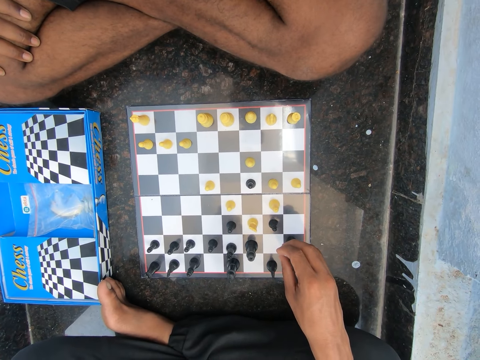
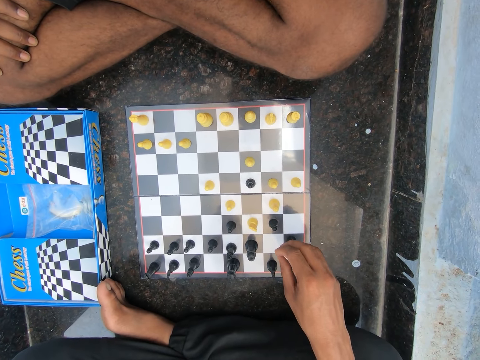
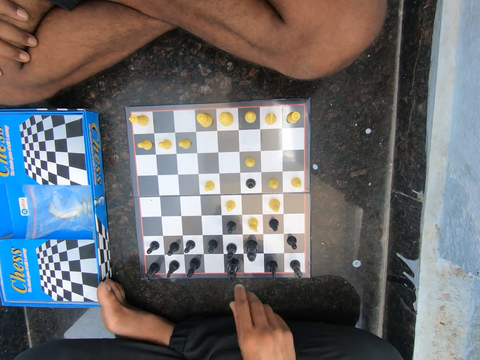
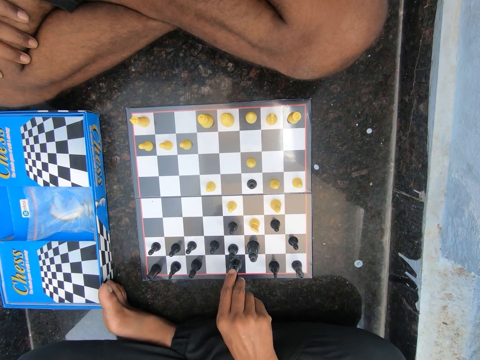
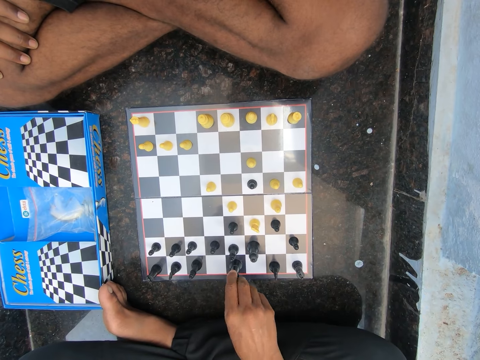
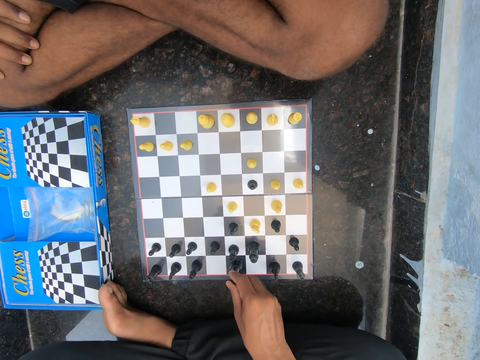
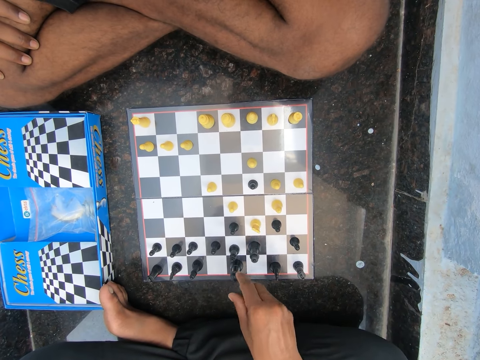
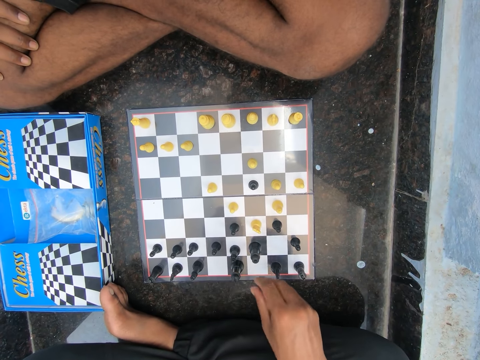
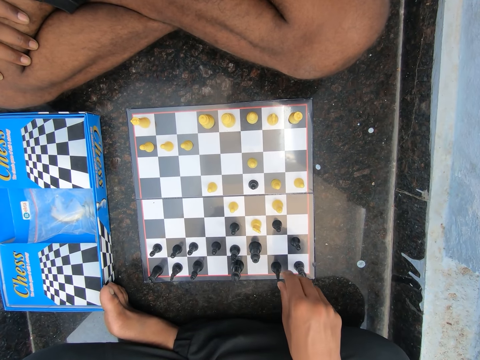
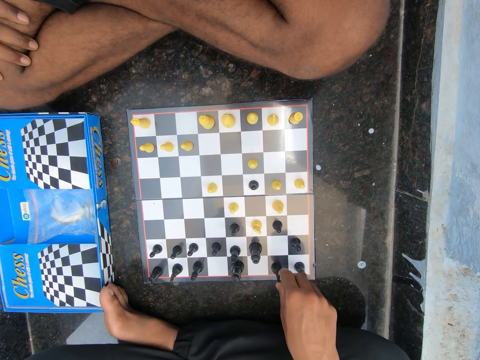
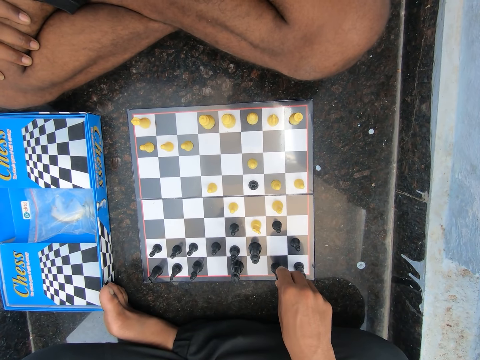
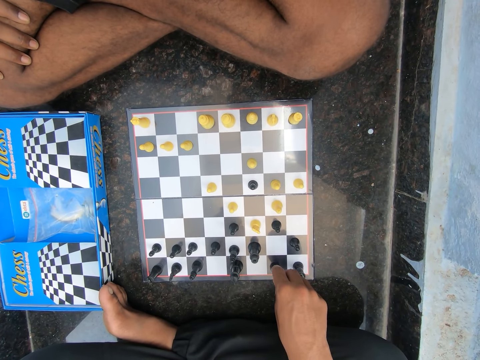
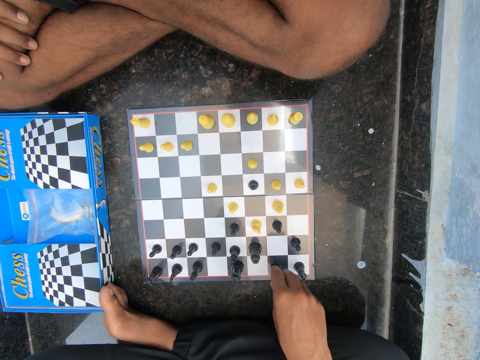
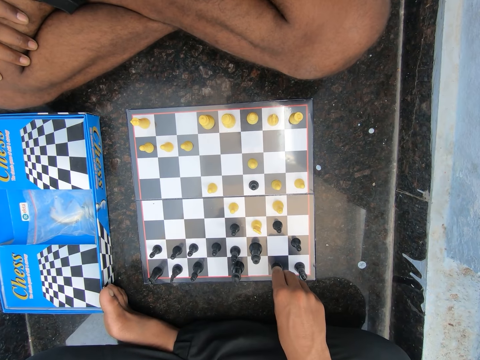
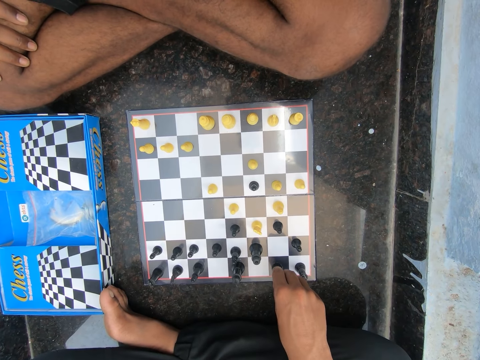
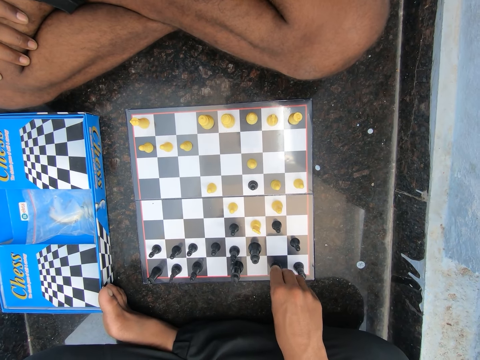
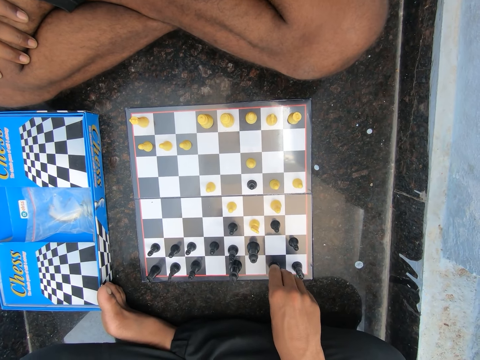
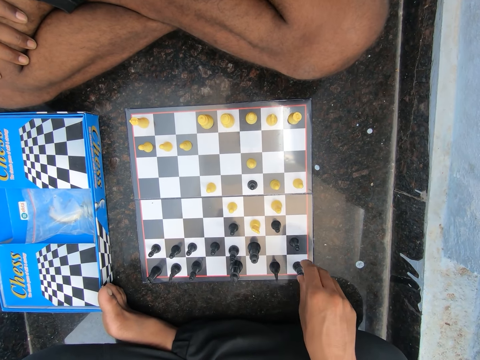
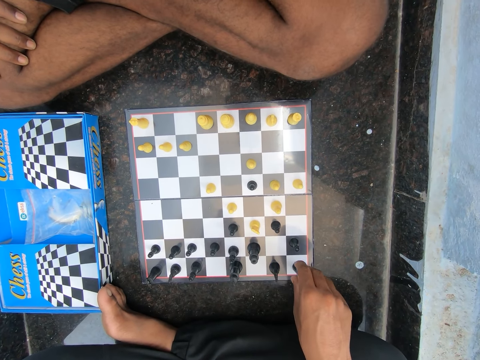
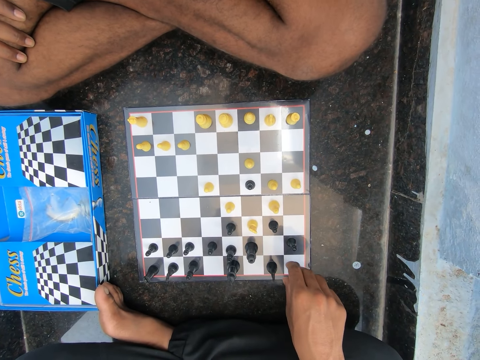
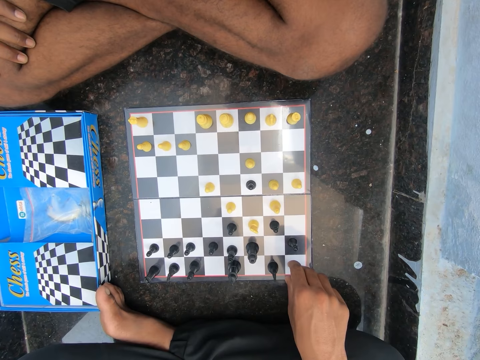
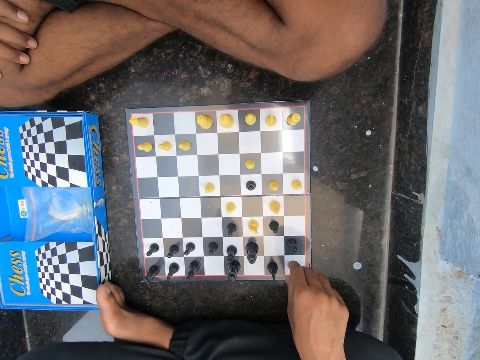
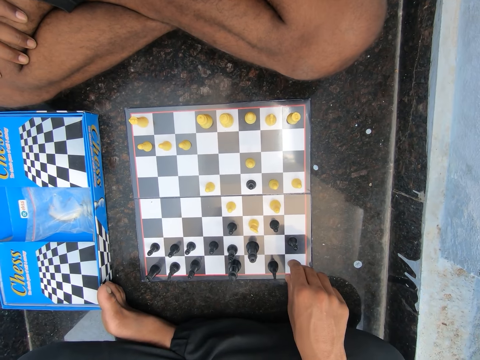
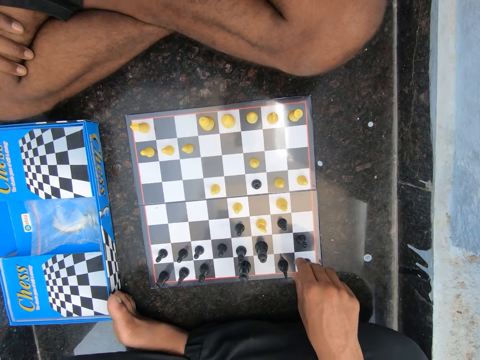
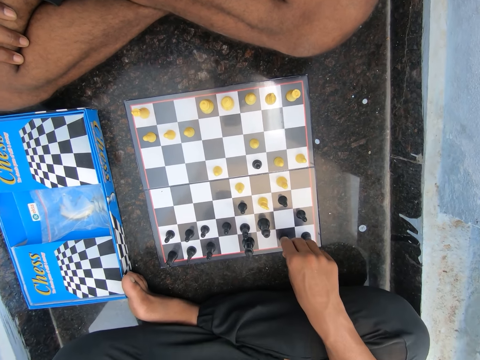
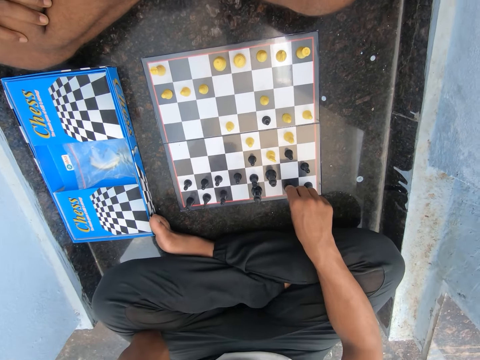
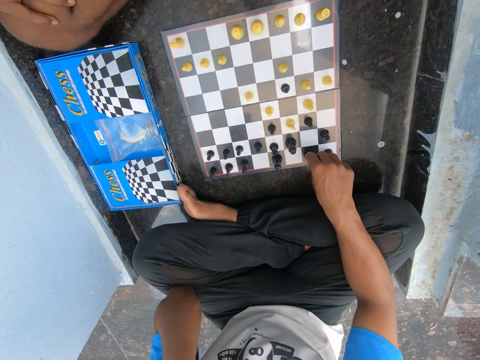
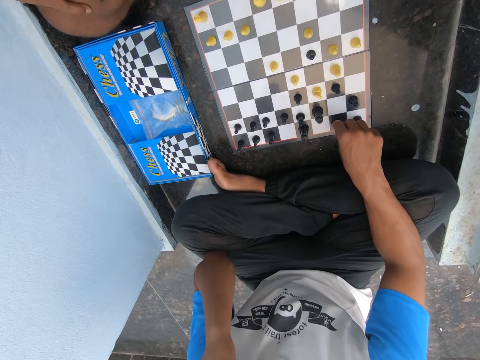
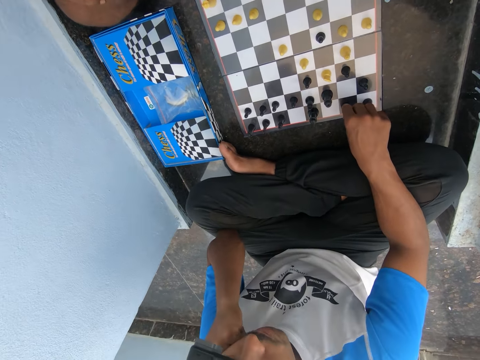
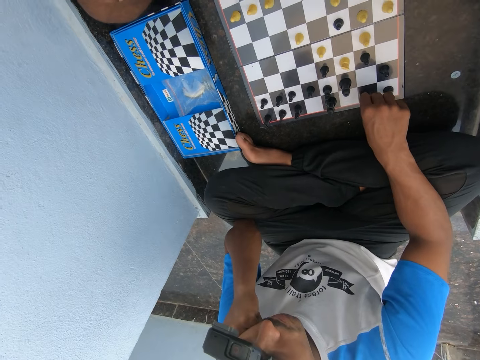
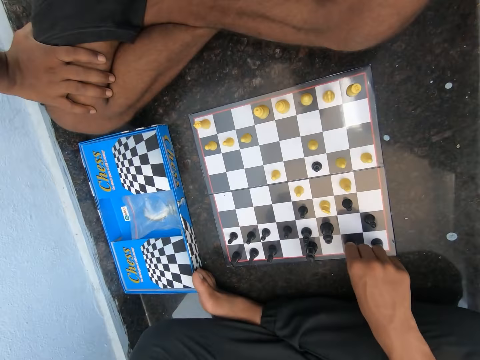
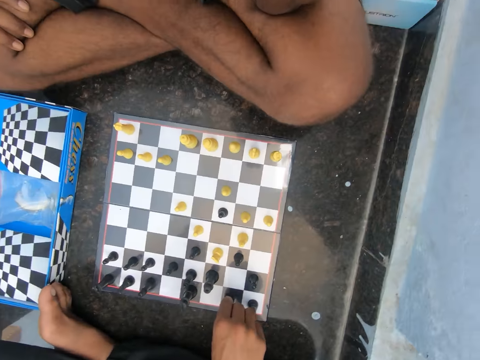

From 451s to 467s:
A man holds the chess piece. The man leaves the chess piece. The man holds the chess piece. The man leaves the chess piece. The man holds the chess piece.

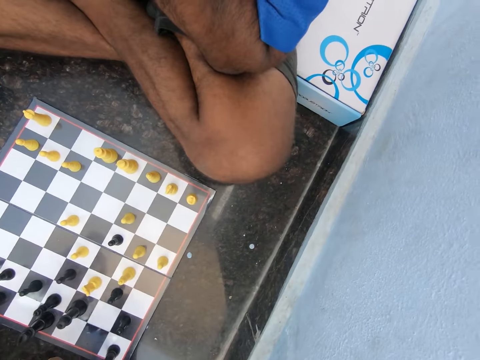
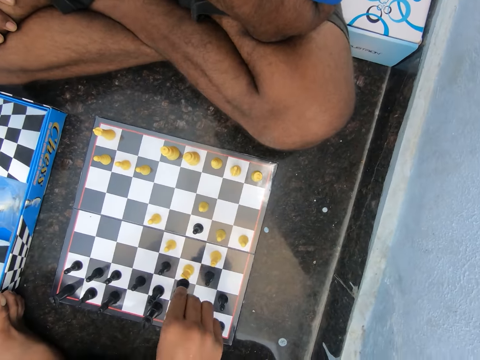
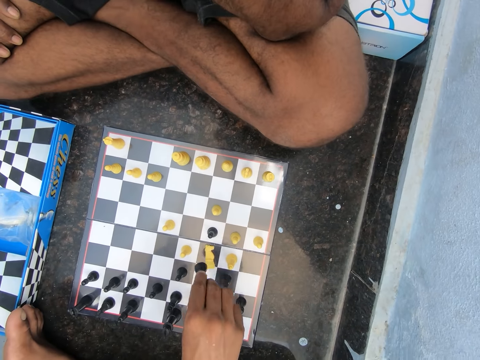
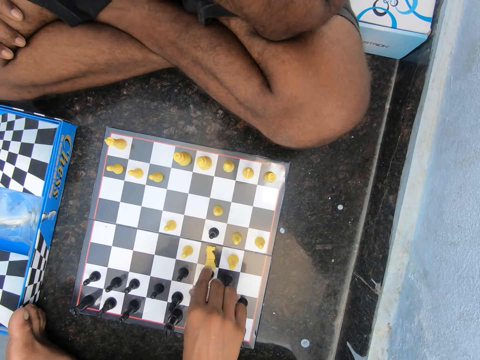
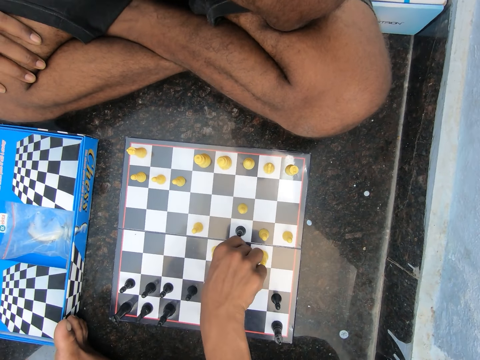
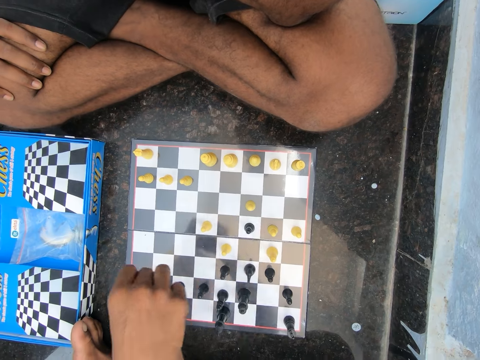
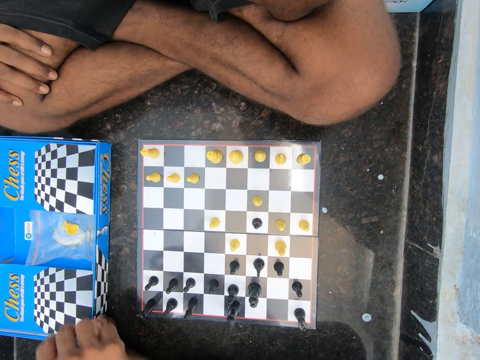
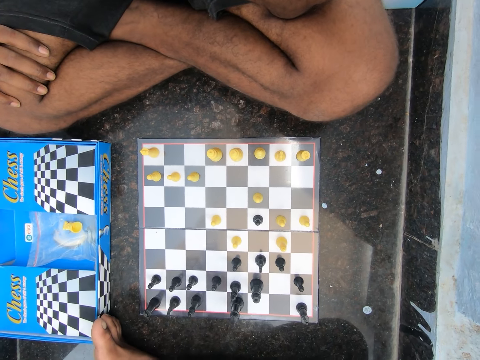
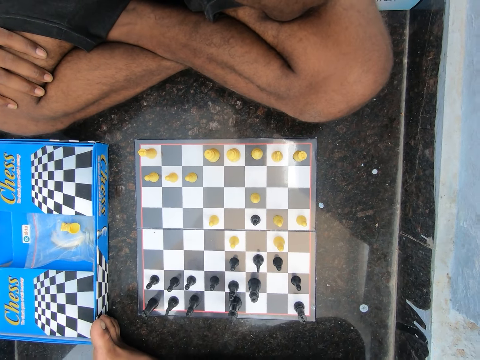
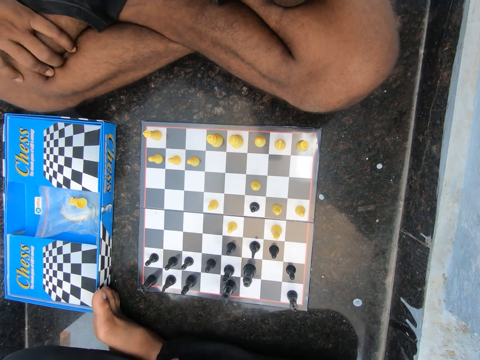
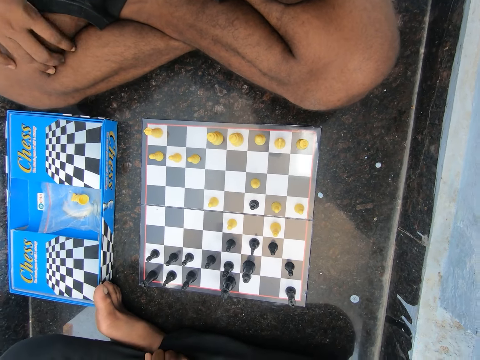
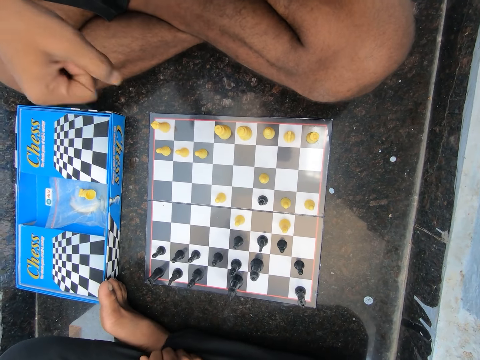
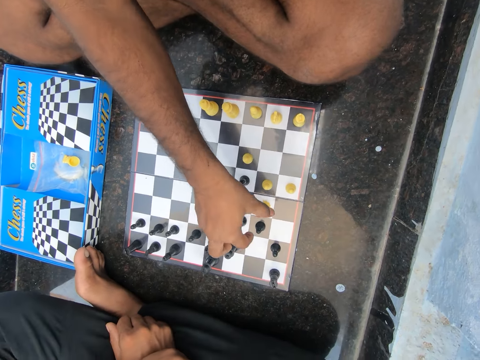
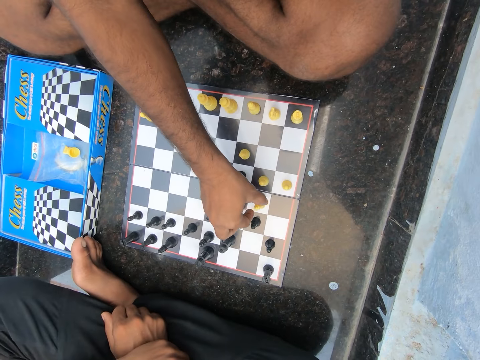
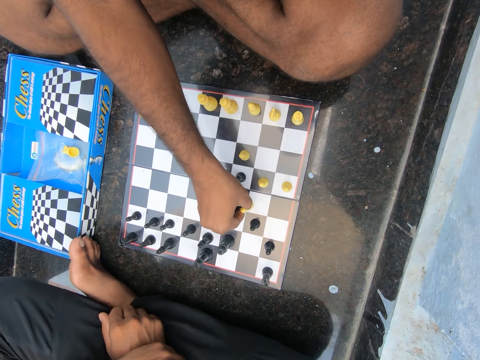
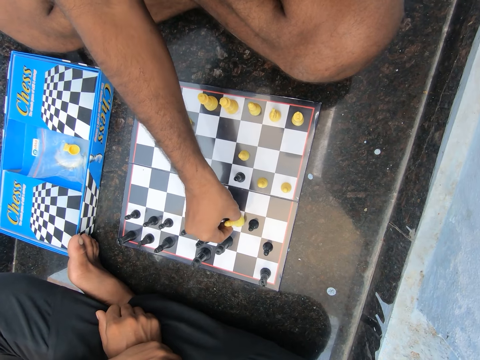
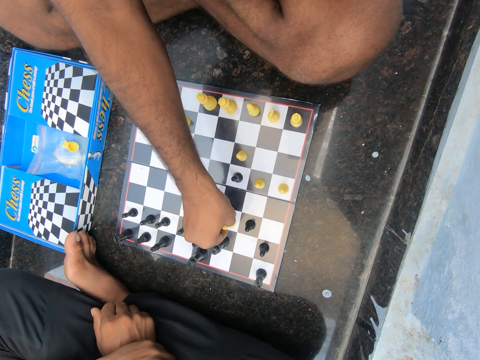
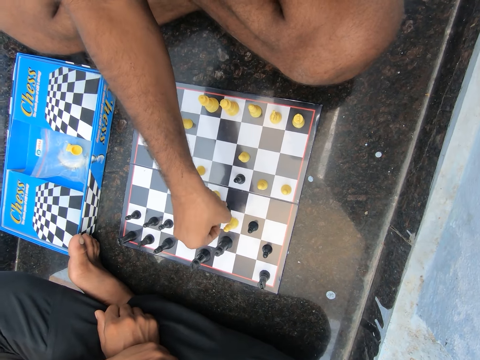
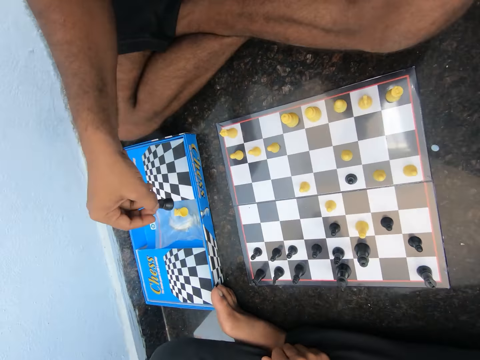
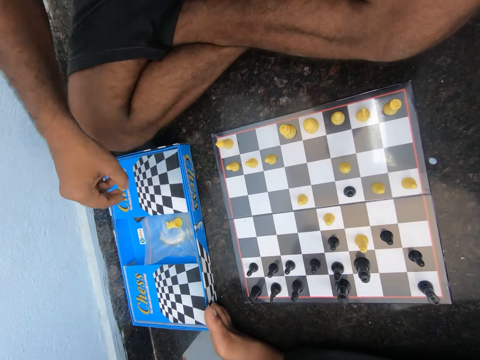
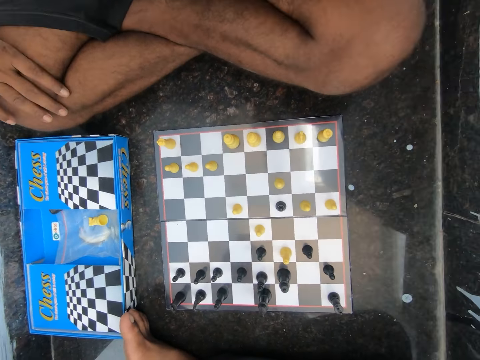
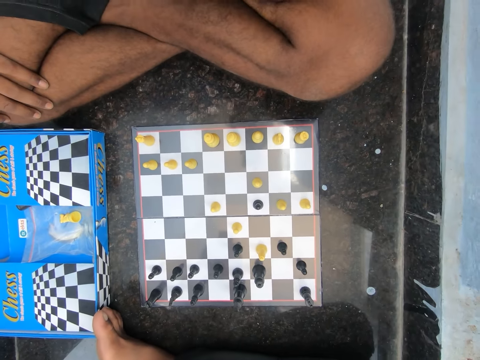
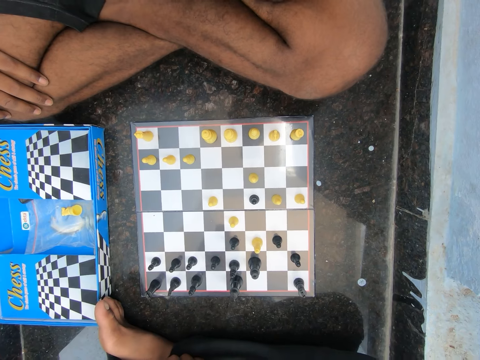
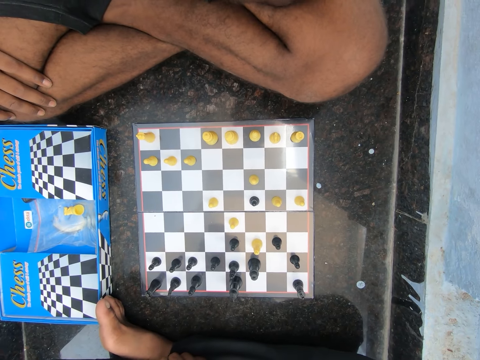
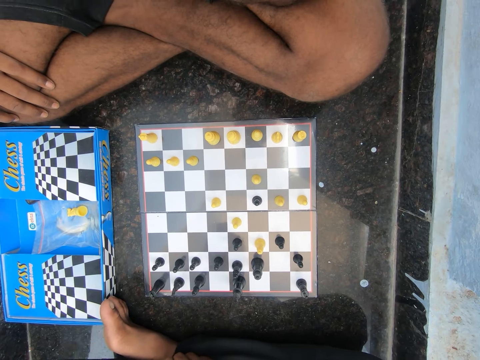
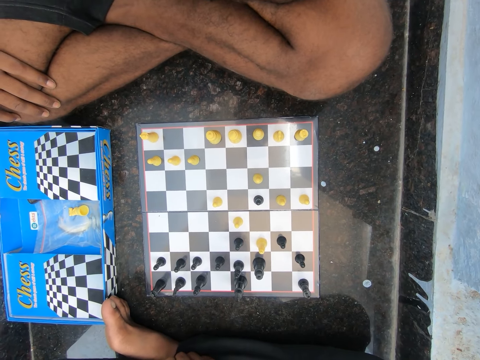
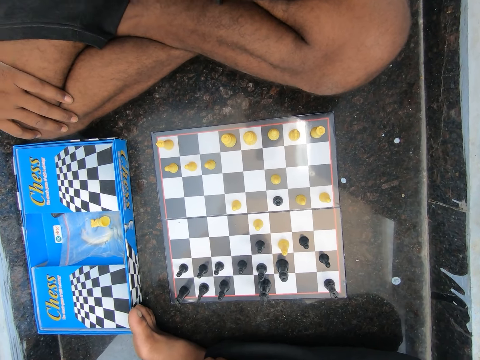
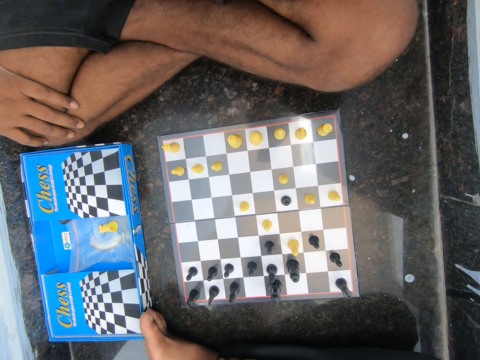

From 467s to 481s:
A man moves the chess piece, picks up the chess piece and drops the chess piece. The camera wearer drops a chess piece on the chess pack. They hold a chess piece. The man plays chess on the floor of the room. The camera wearer moves a chess piece. They pick up a chess piece and drop the chess piece. The man drops a chess piece on the chess pack.
